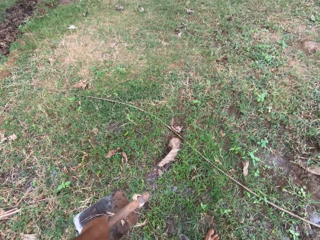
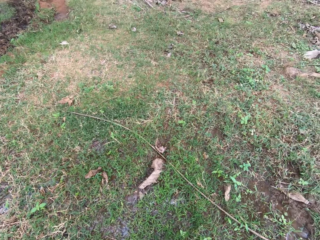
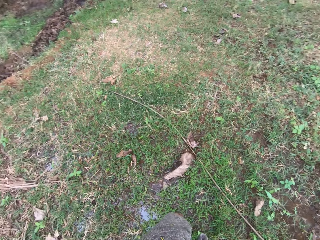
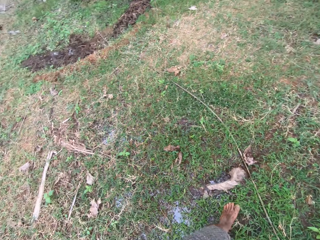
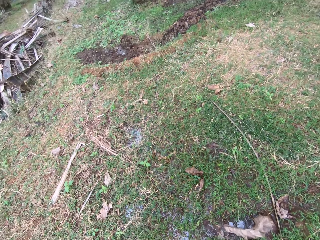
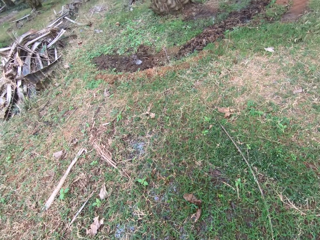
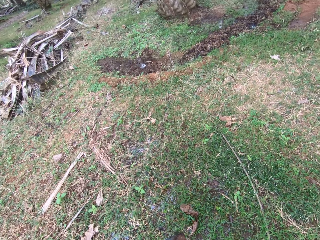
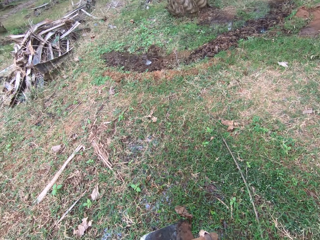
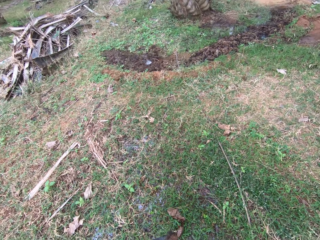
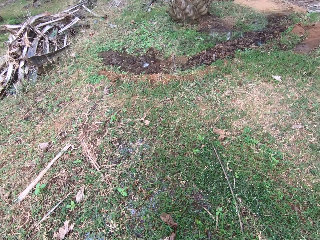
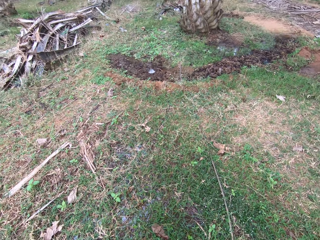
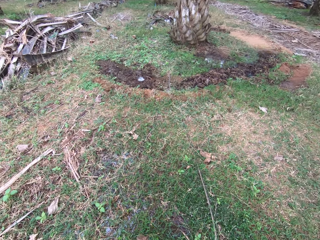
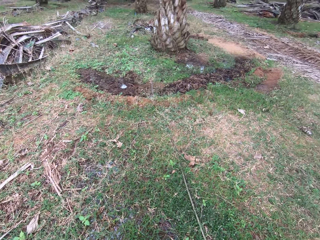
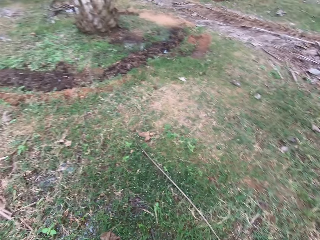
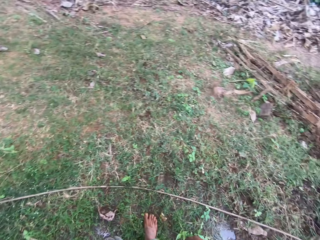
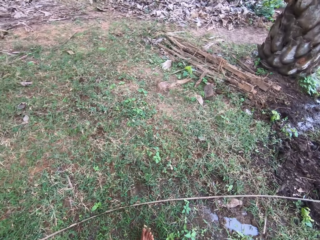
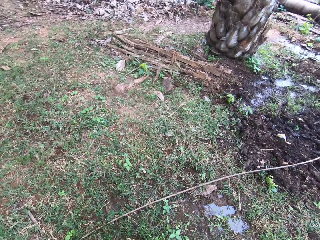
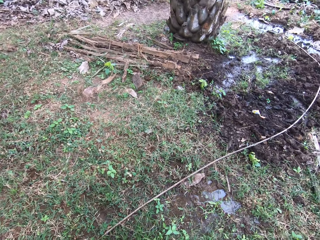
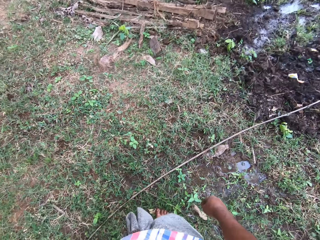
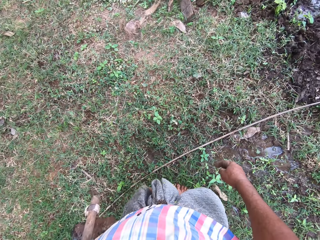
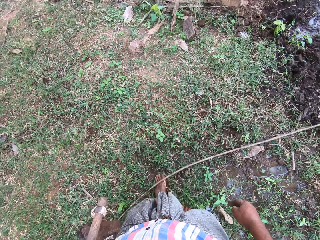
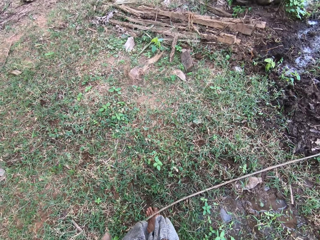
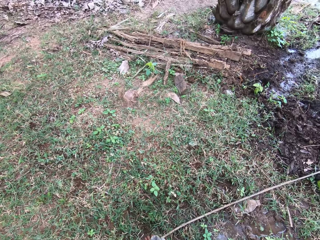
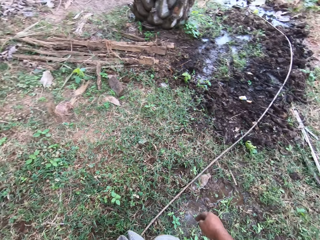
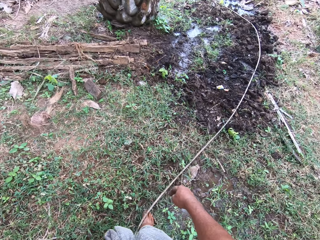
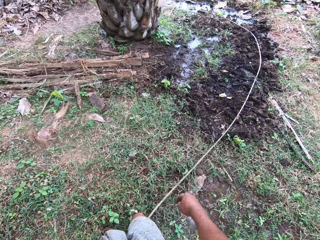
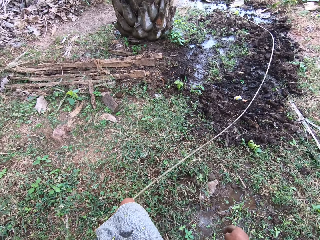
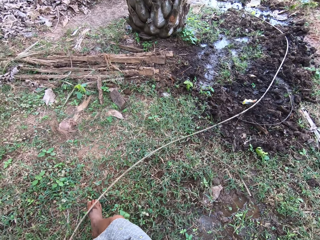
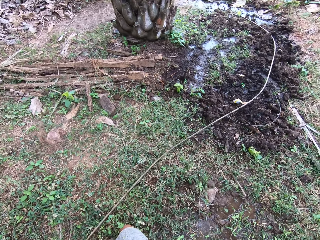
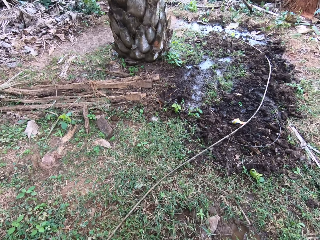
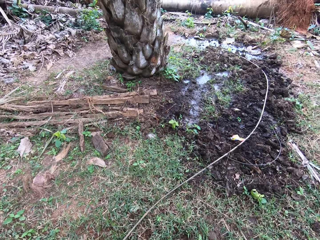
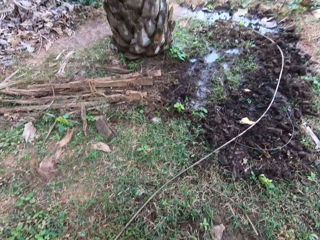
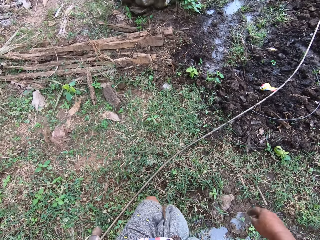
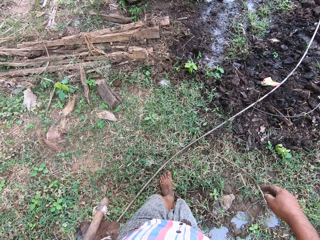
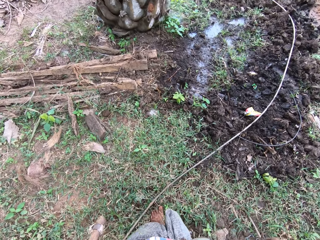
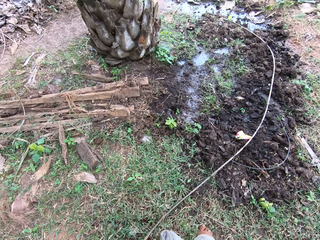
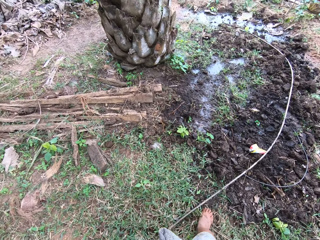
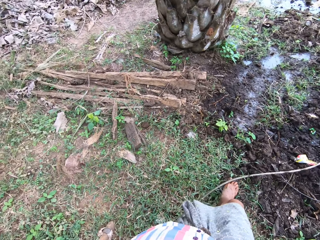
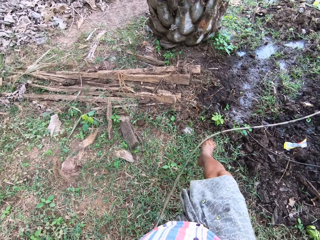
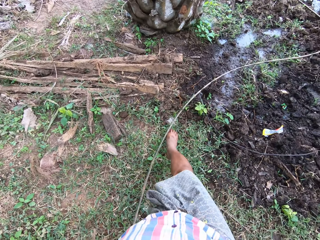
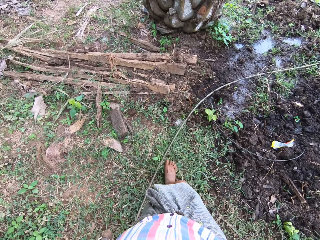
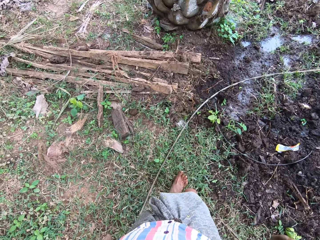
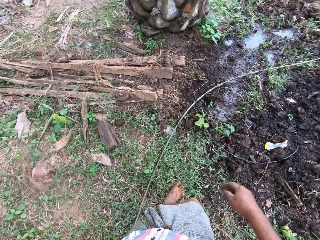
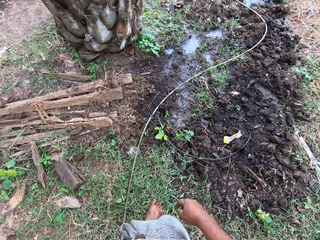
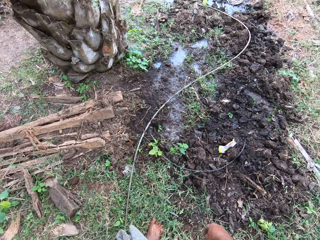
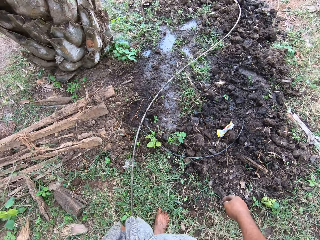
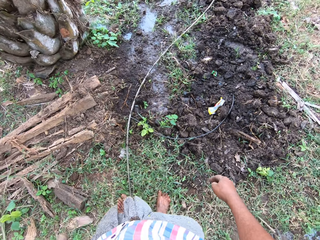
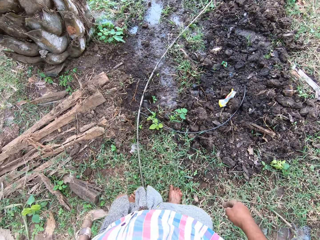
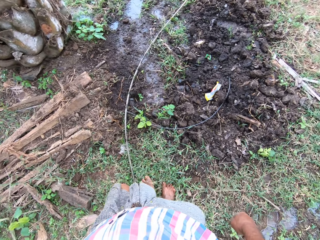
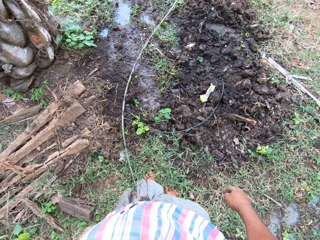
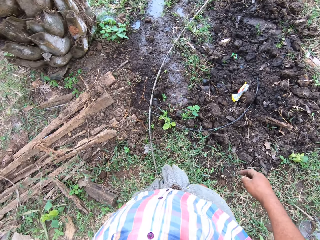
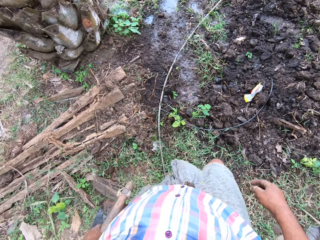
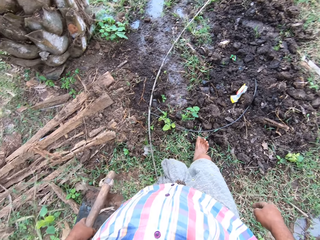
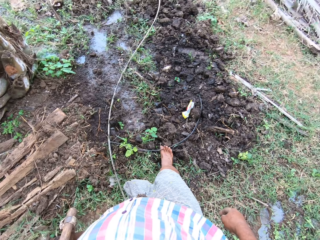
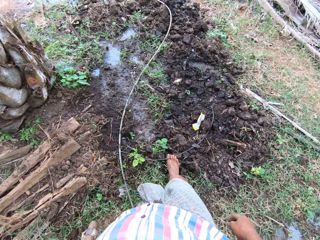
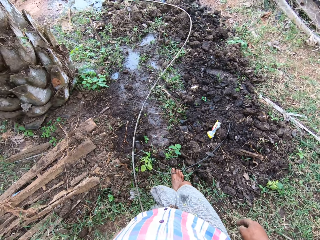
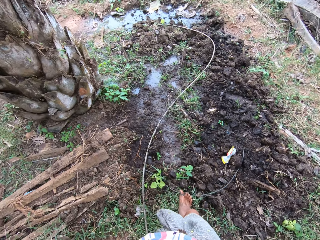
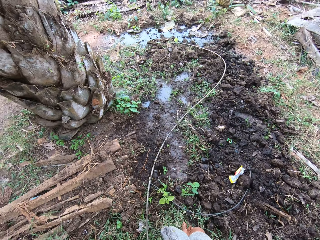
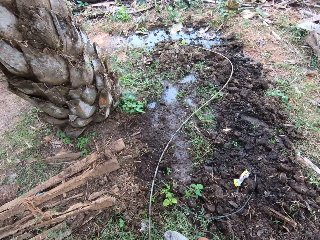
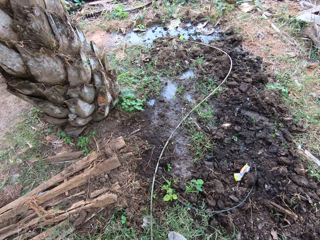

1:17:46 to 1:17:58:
The camera wearer looks around the garden. He adjusts a cable with his feet.

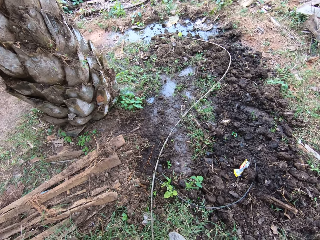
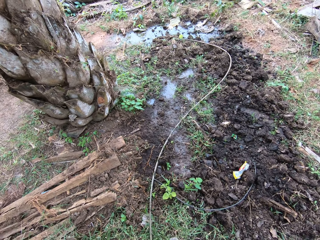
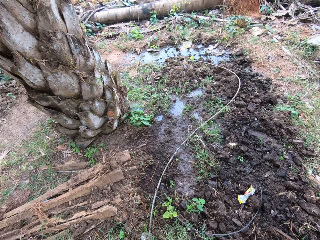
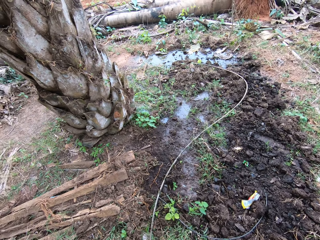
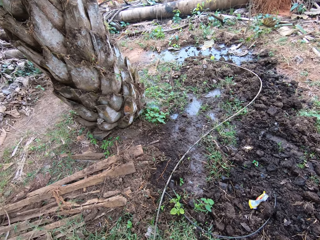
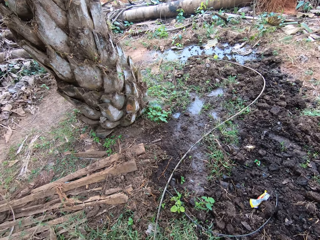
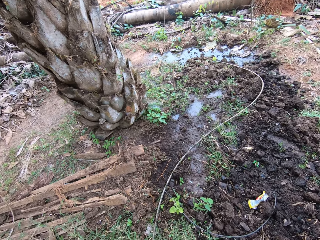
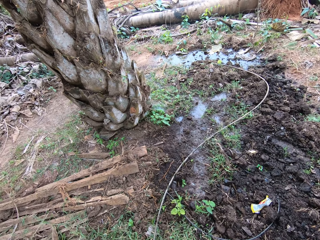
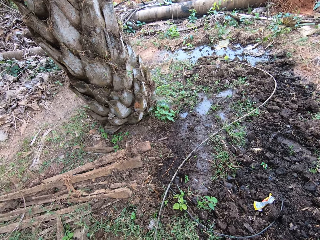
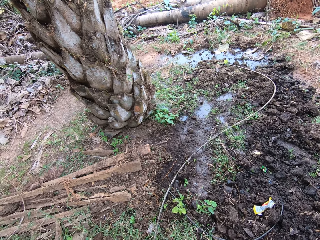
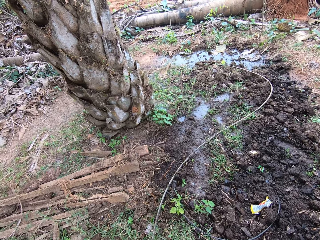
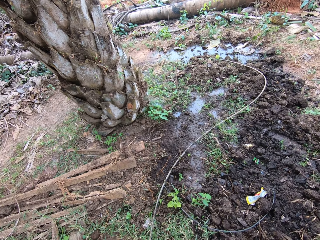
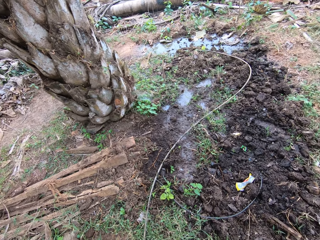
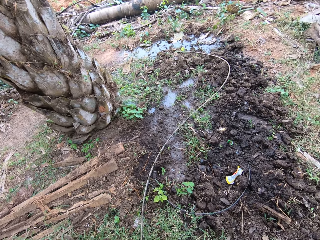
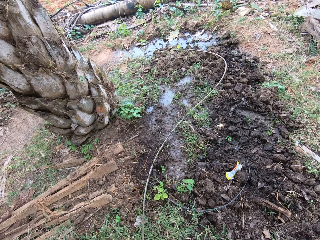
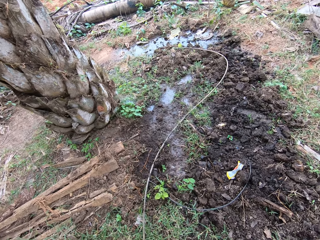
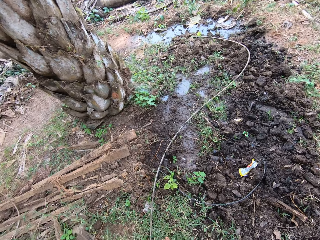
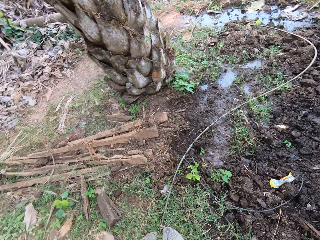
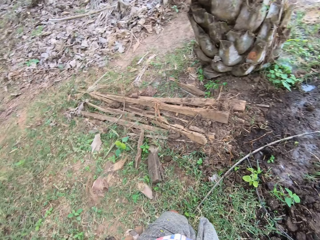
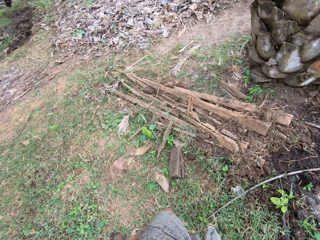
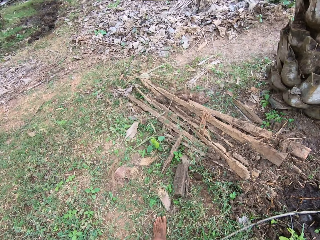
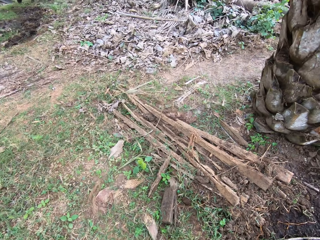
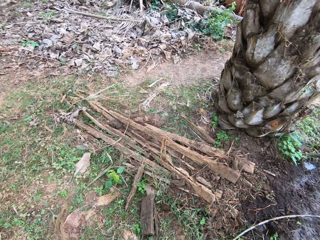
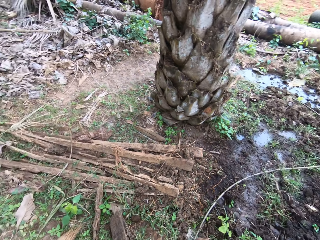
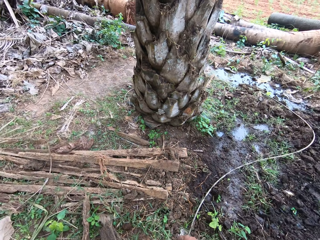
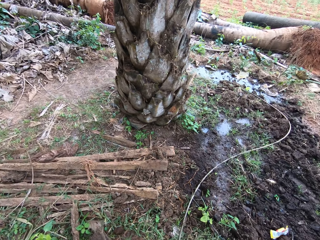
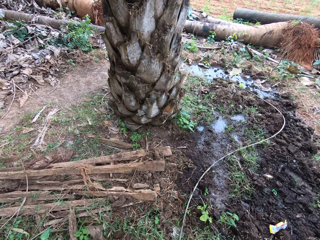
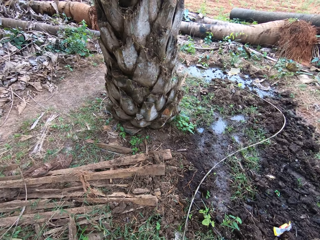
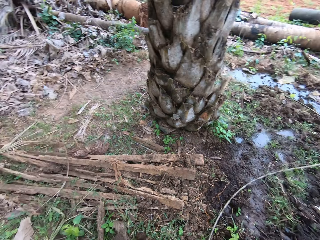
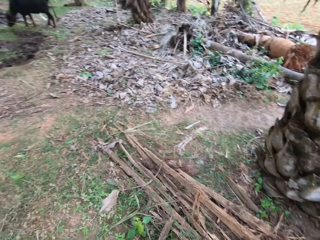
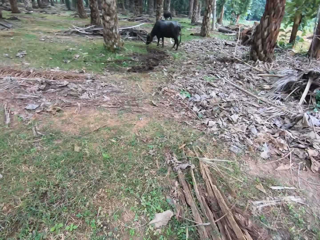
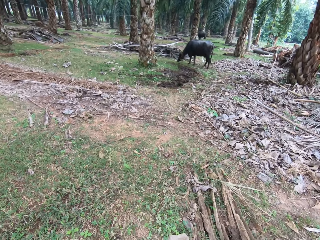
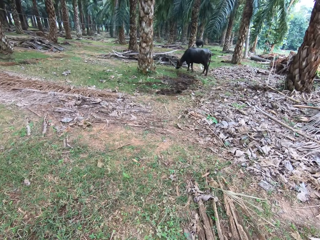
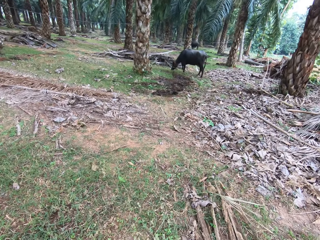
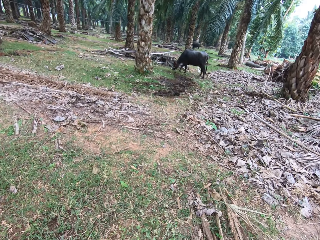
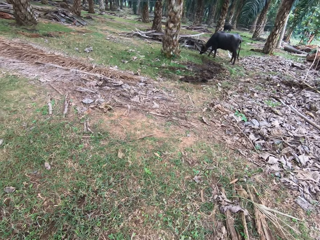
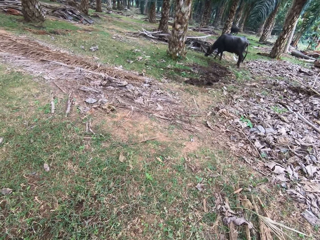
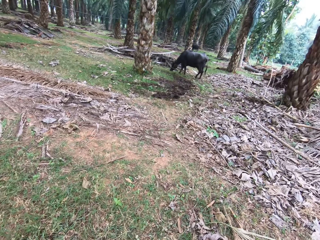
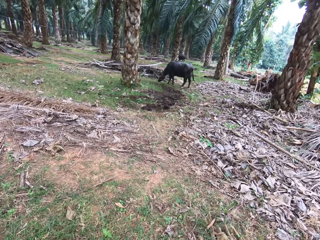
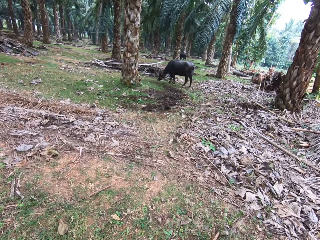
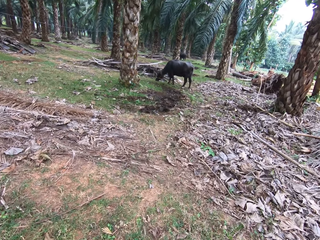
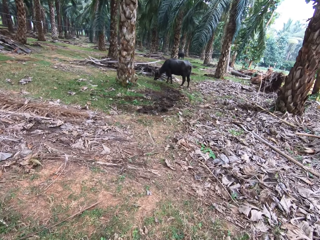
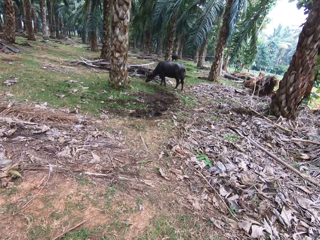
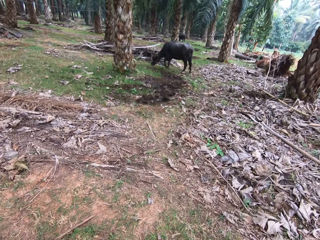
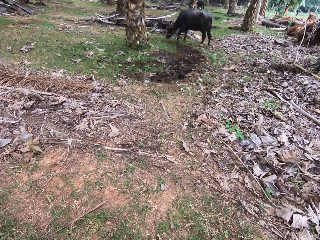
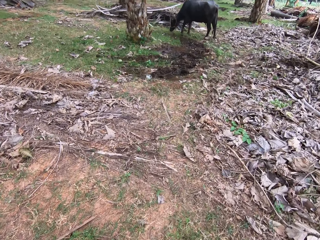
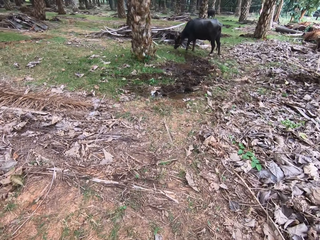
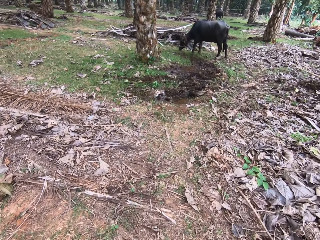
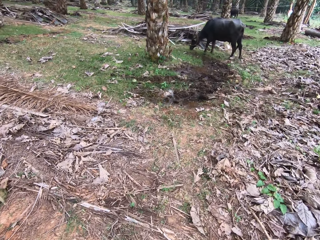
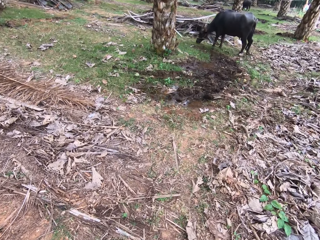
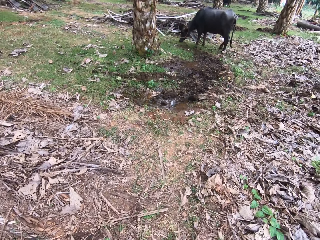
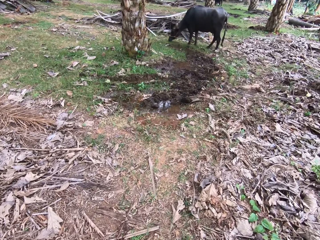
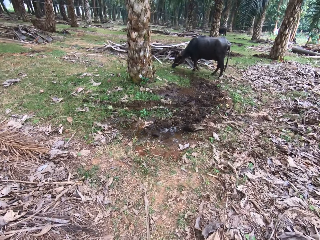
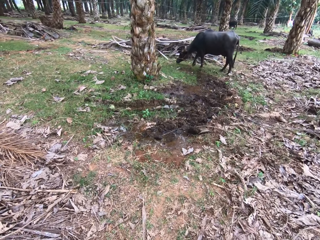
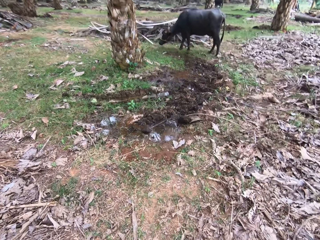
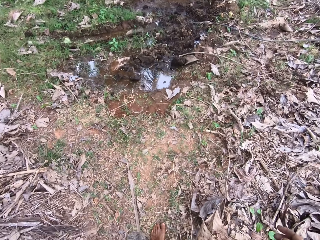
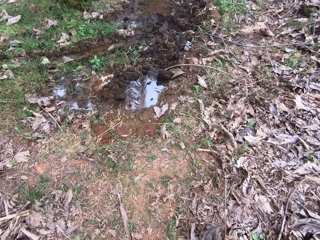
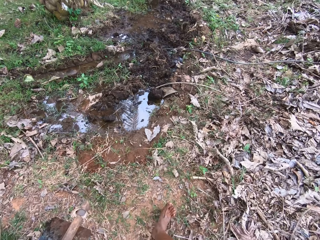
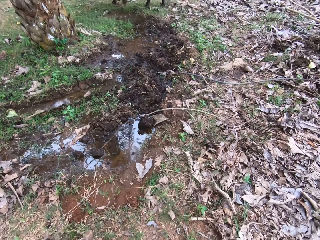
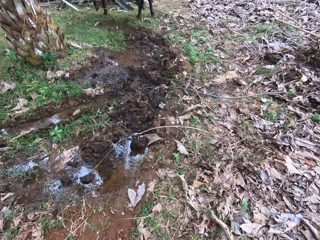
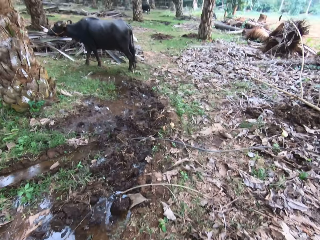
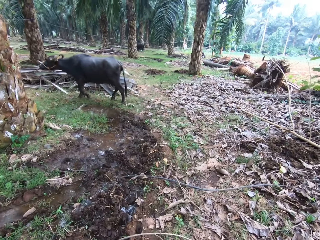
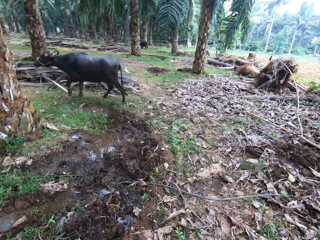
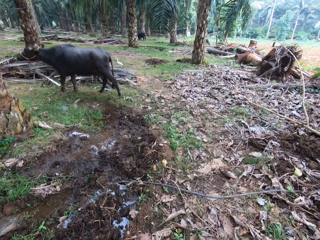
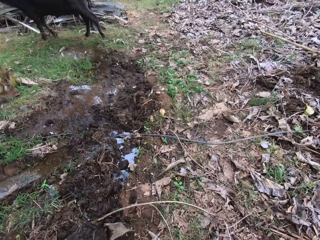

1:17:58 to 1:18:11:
The camera wearer looks around the garden. They walk across the garden.
